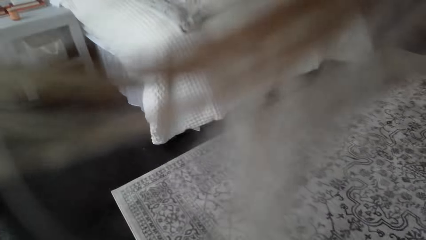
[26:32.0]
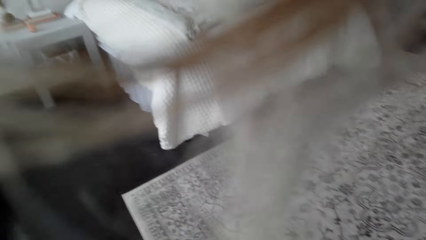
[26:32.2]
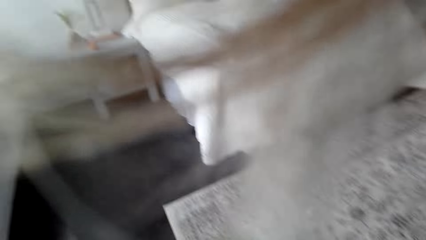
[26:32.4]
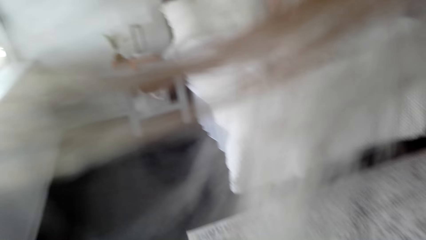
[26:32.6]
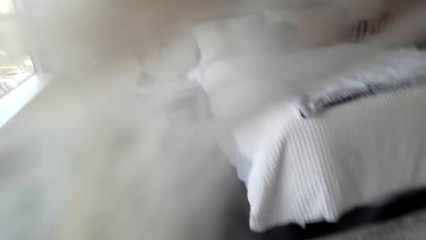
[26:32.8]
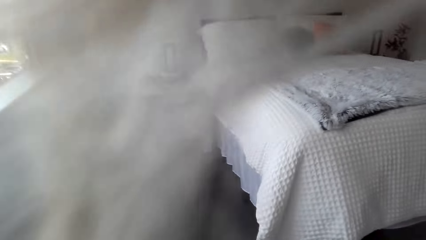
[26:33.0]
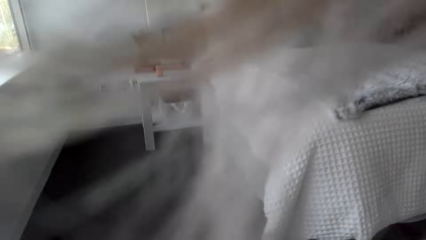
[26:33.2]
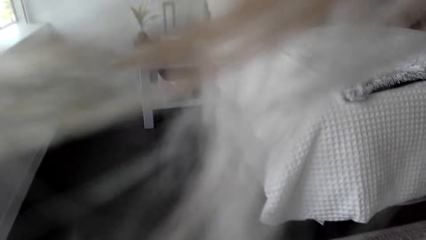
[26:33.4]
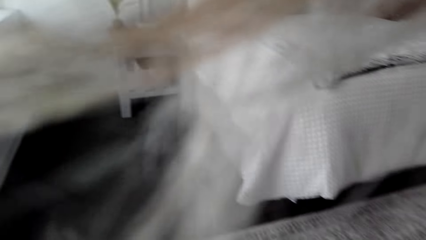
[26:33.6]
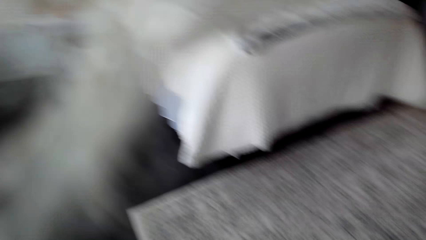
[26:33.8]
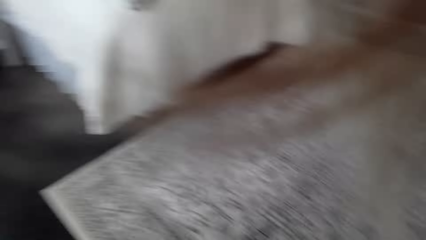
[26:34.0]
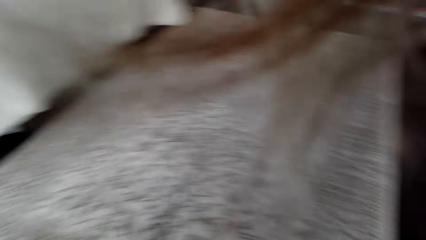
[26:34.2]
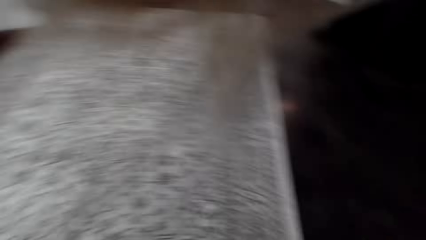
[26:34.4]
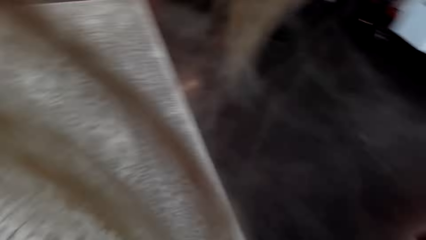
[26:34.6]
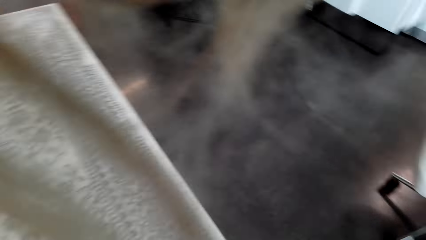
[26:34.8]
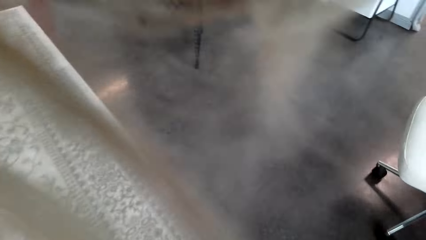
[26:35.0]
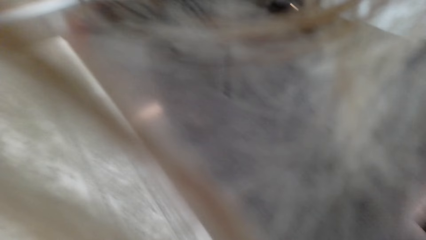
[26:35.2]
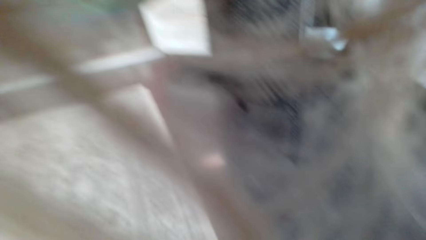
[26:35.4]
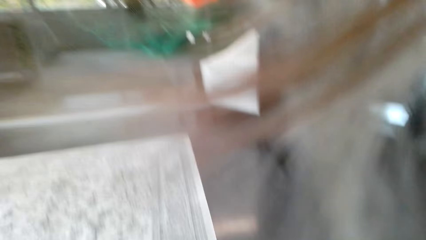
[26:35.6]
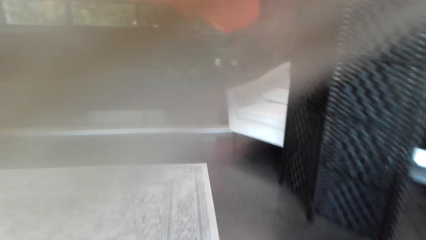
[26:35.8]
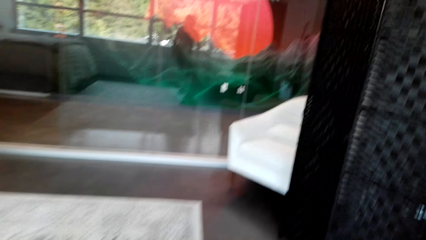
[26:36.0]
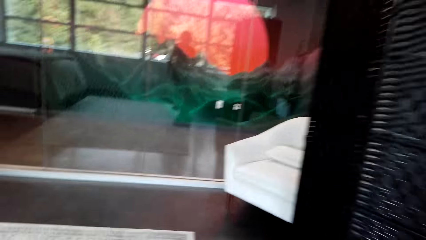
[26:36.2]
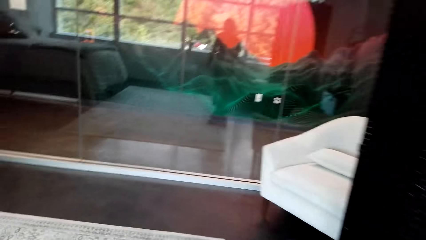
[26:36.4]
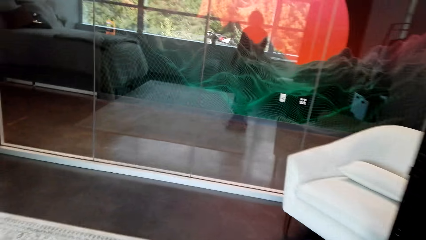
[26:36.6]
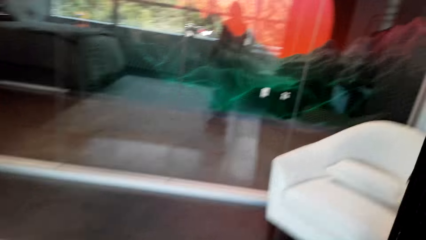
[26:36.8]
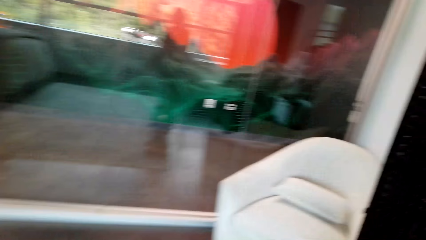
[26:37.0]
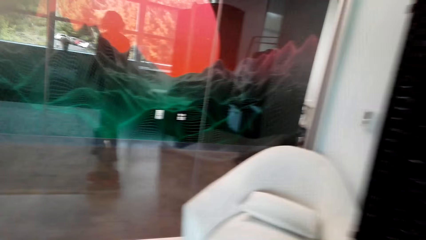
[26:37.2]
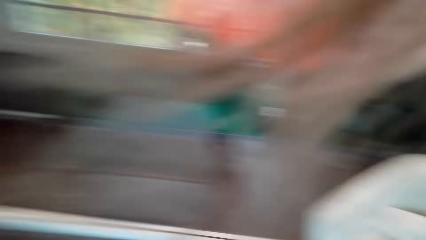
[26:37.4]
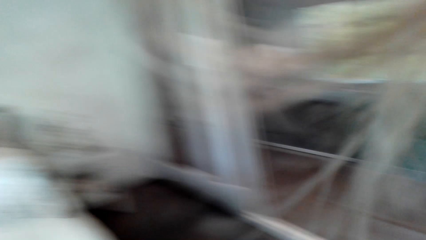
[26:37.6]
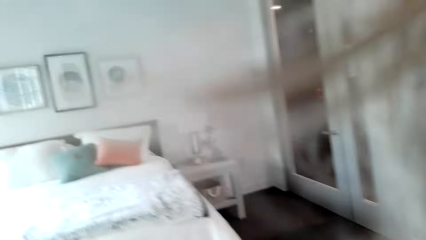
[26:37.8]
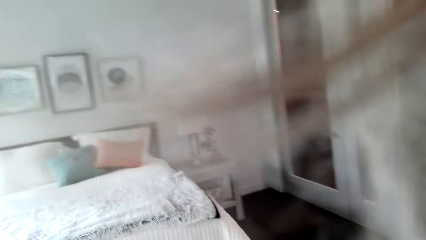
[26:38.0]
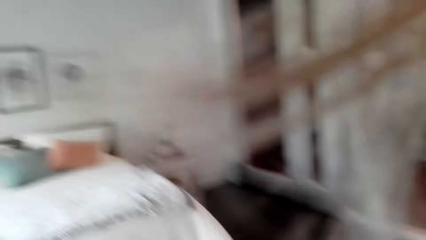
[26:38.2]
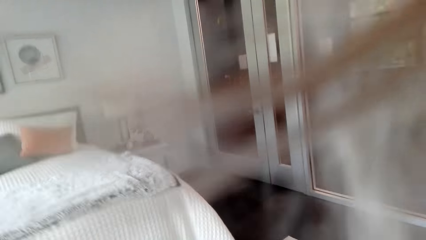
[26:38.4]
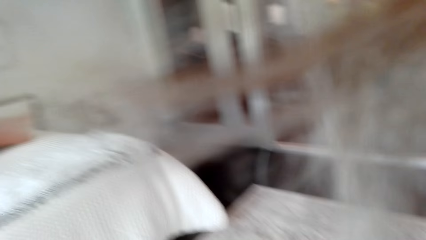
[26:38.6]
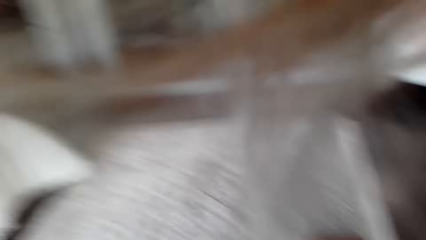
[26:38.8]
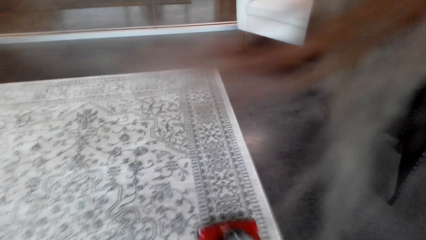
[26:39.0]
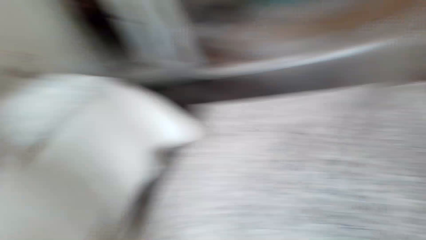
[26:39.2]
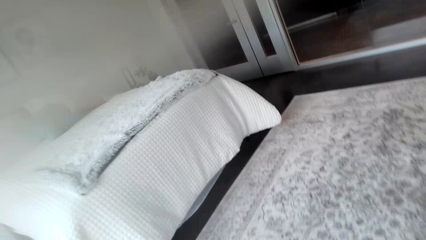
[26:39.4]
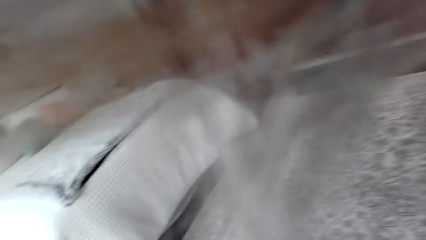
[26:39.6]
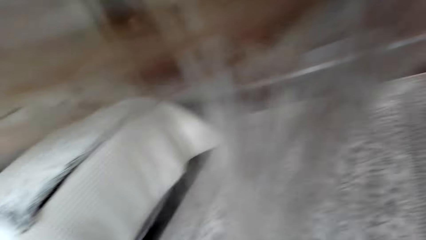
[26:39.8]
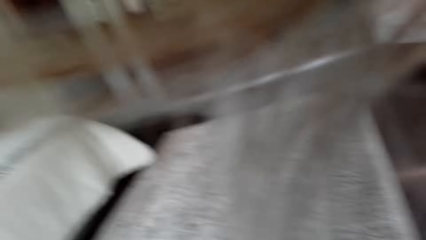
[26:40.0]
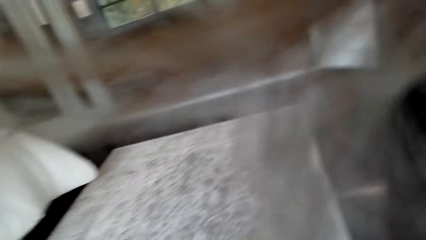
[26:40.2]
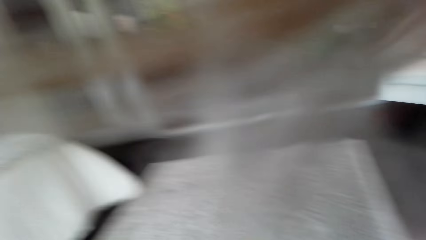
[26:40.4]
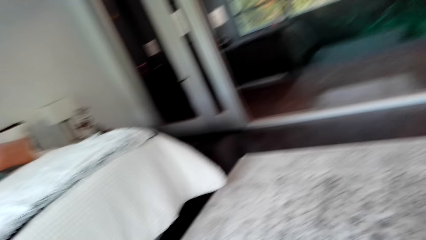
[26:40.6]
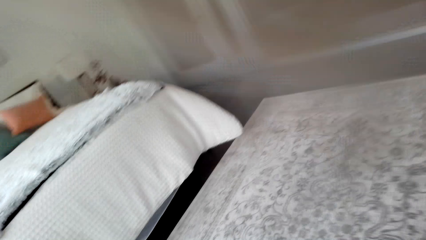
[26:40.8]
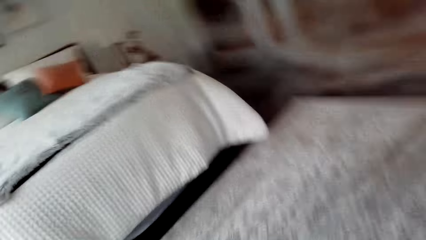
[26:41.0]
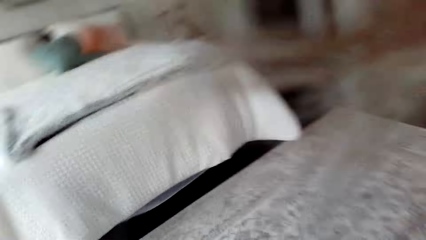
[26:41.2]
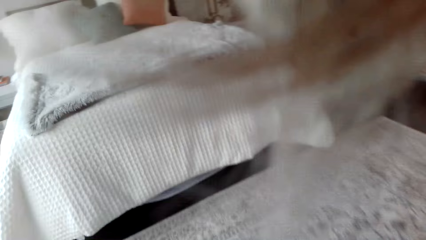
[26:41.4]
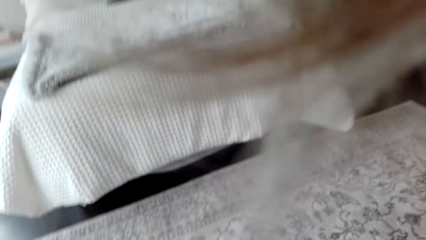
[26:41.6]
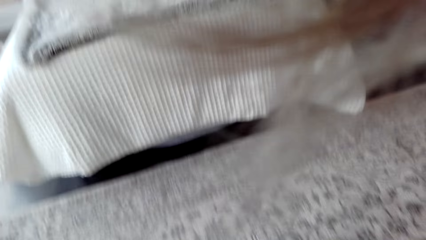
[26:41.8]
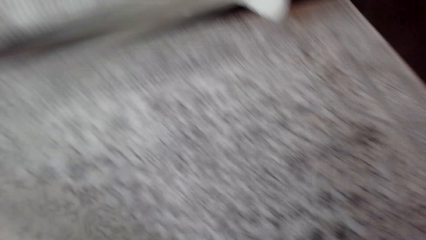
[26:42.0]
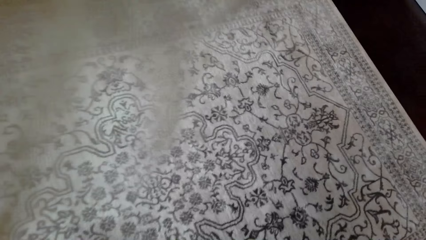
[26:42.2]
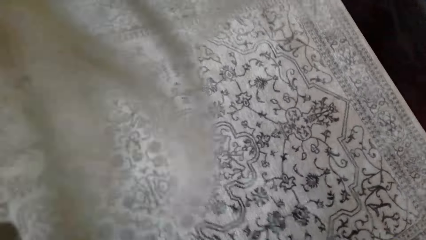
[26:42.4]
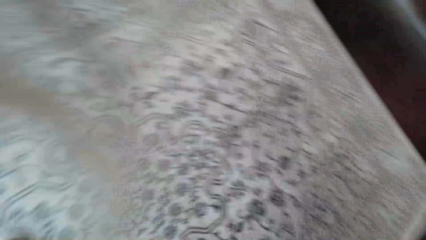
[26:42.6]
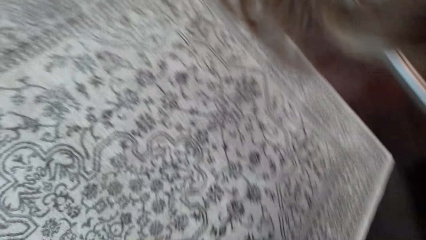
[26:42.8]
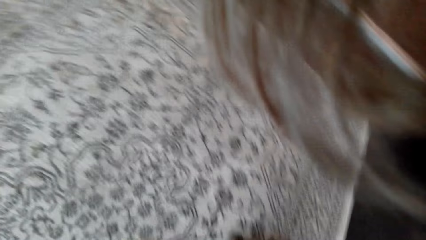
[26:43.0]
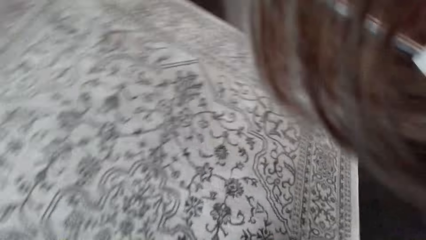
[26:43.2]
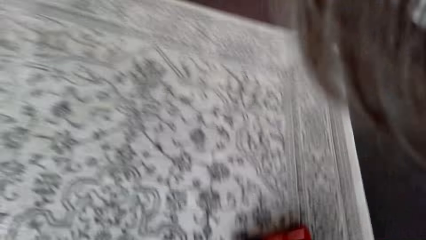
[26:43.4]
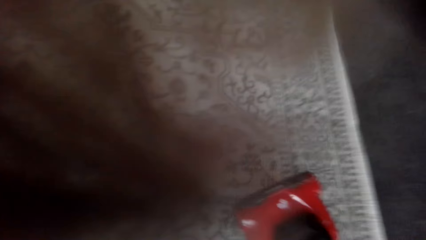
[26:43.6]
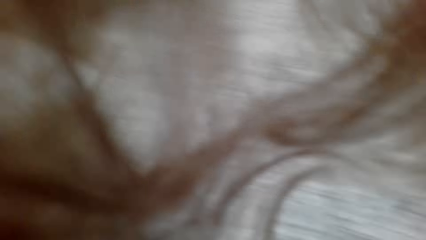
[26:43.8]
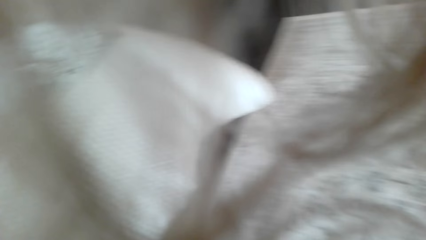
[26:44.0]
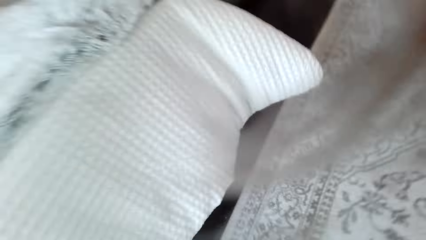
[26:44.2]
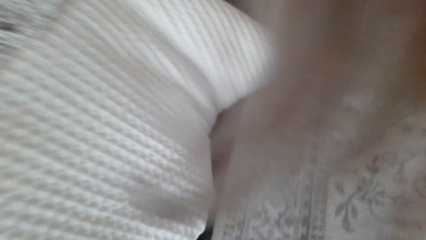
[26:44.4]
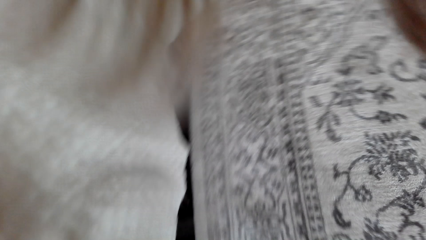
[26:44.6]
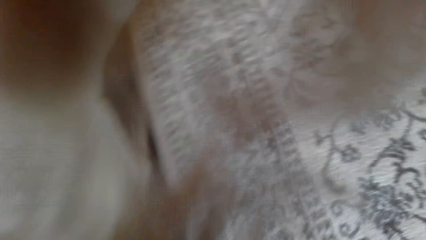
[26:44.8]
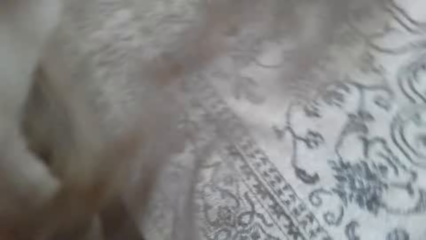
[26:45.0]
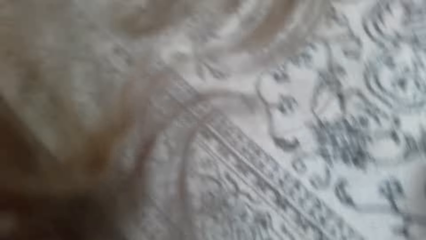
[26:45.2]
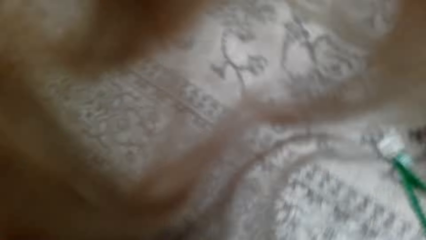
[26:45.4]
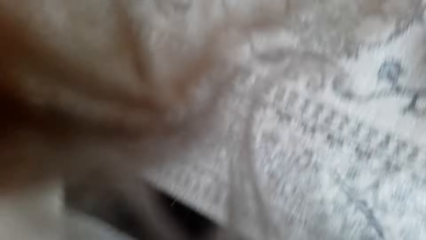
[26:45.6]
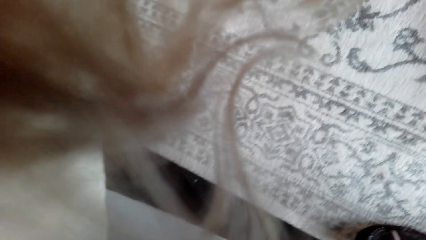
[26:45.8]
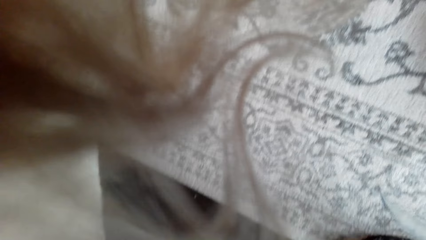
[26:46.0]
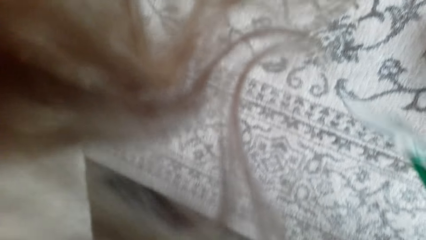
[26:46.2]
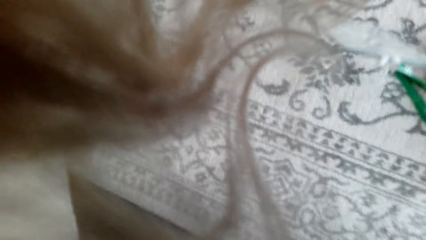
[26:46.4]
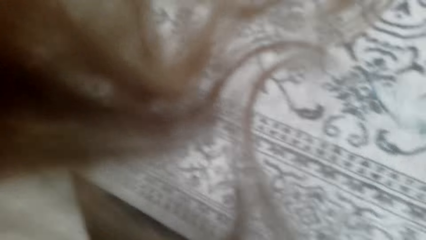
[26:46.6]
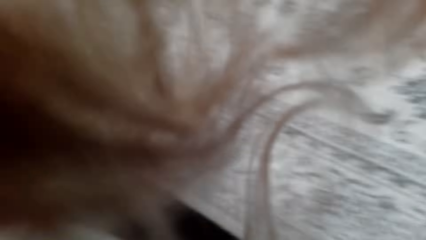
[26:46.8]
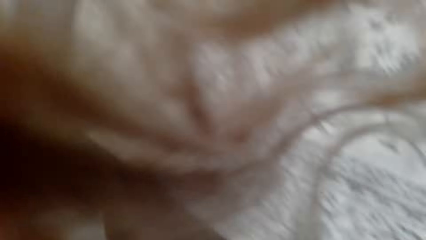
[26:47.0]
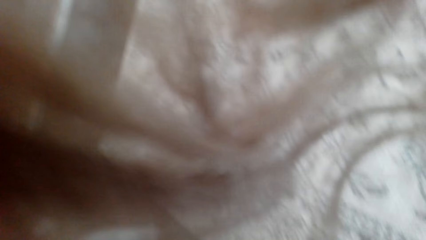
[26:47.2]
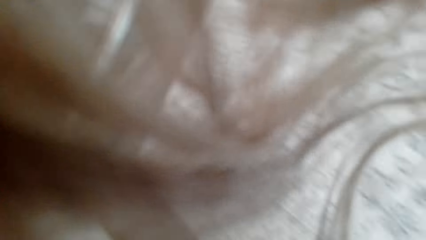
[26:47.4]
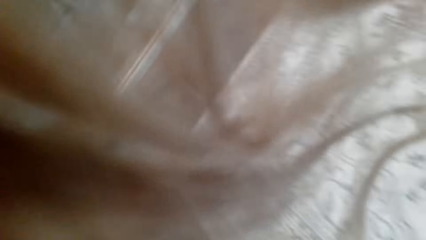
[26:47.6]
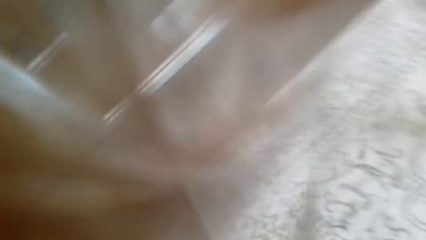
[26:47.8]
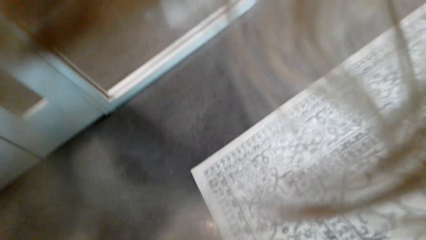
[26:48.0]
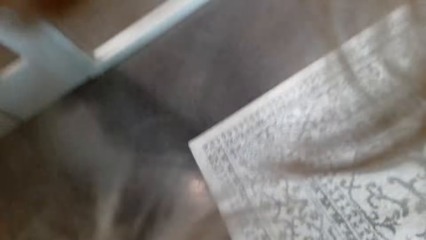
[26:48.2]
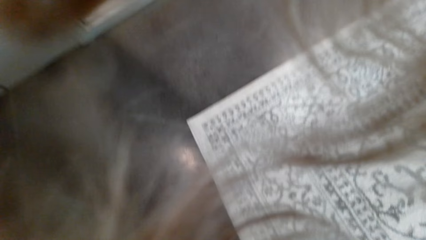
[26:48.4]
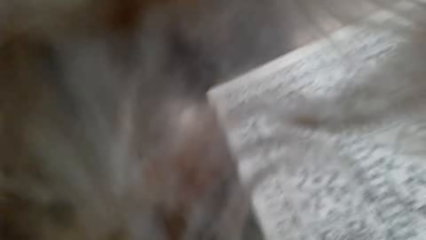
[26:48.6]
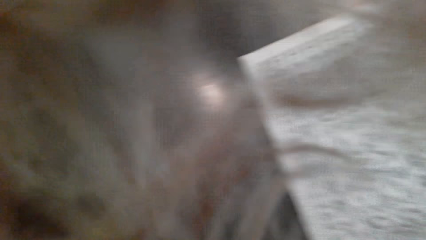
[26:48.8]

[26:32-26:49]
The camera wearer cleans the house with a vacuum cleaner.
